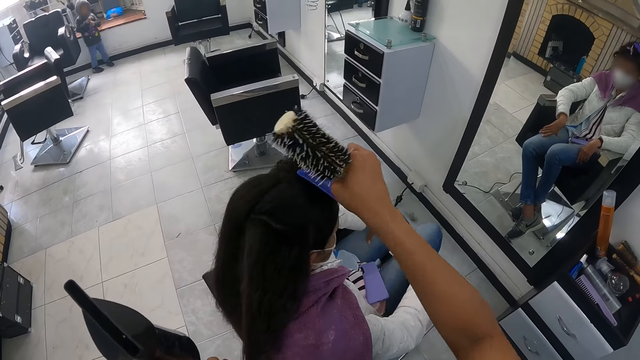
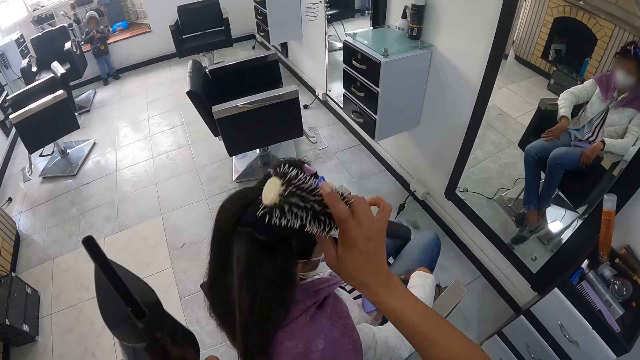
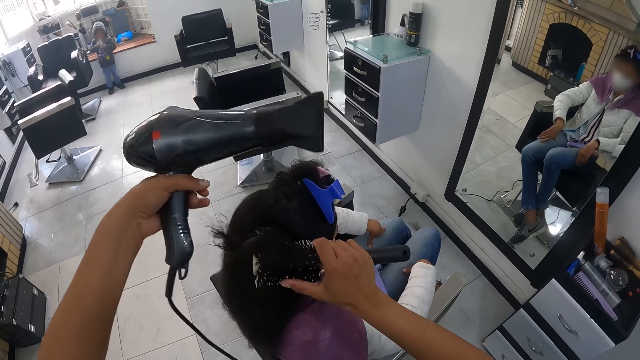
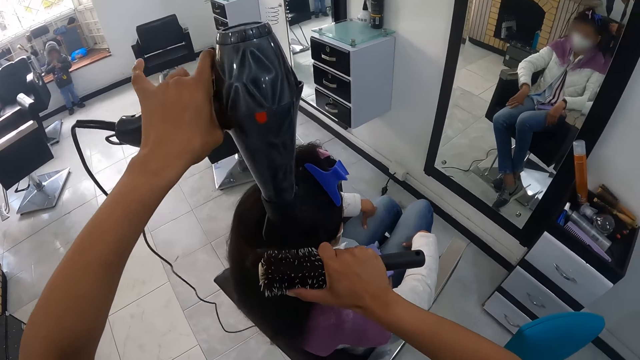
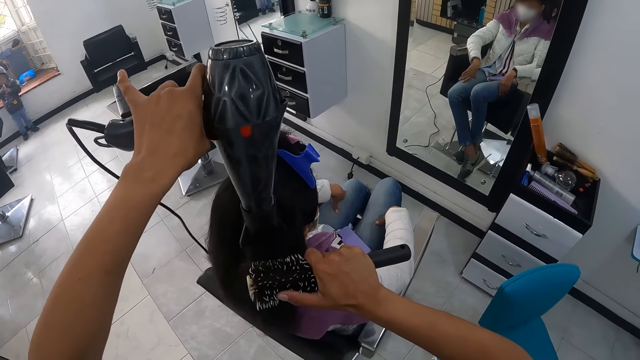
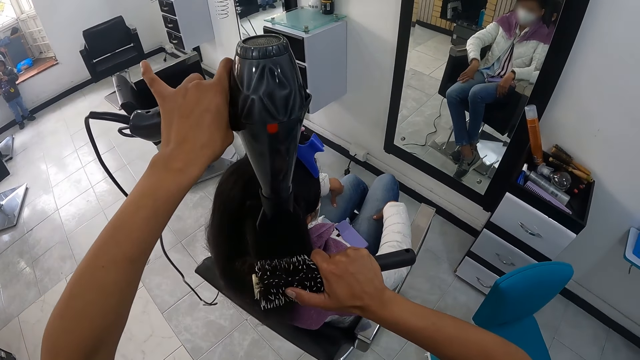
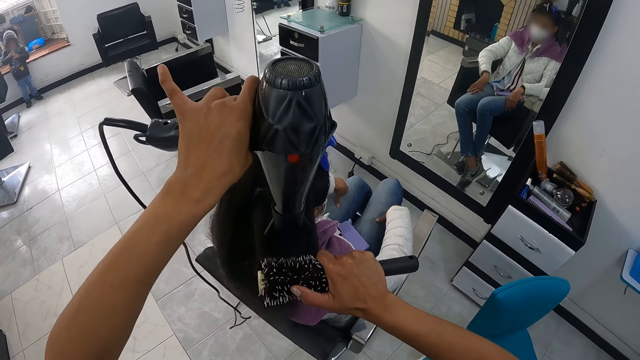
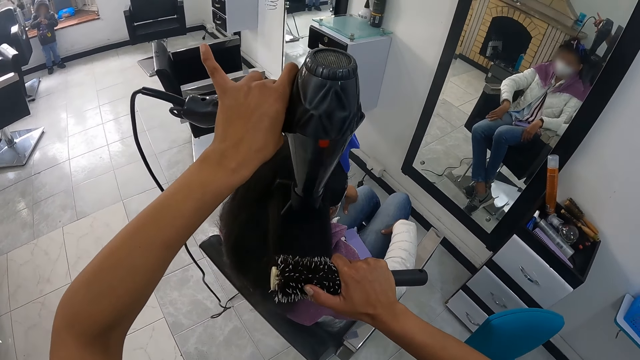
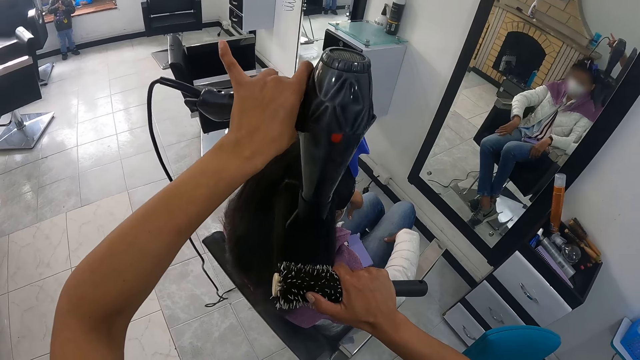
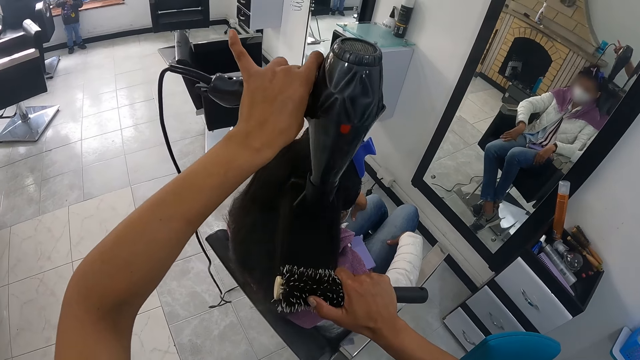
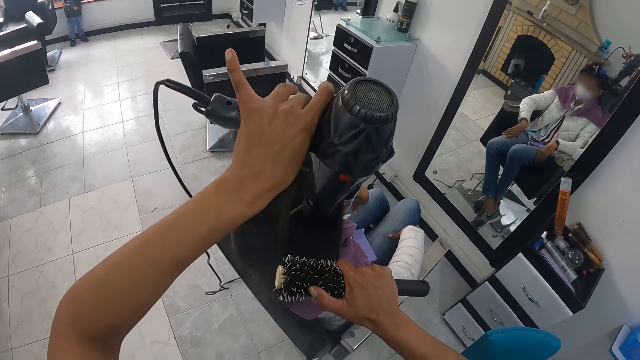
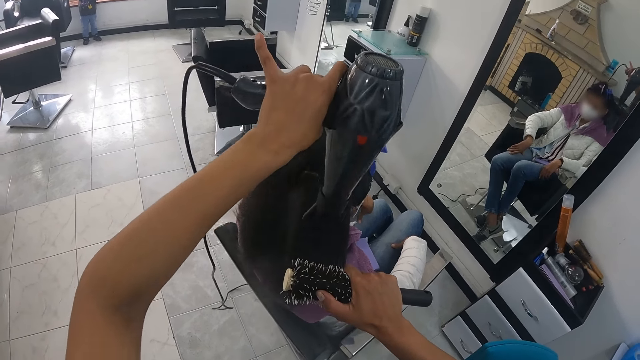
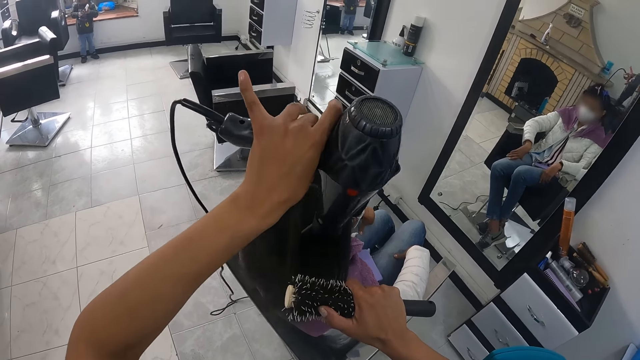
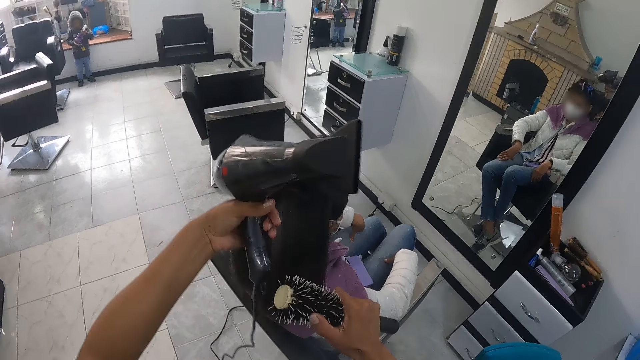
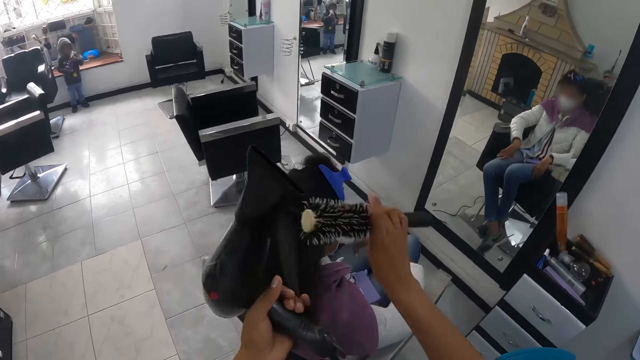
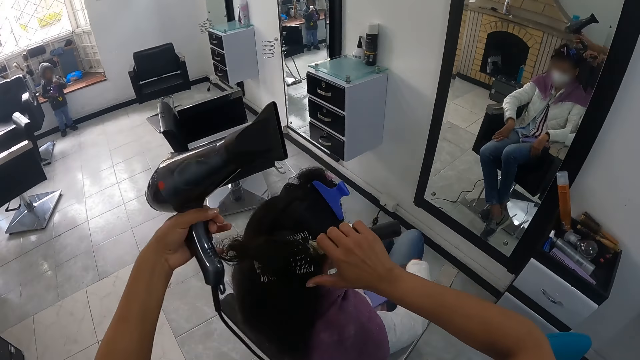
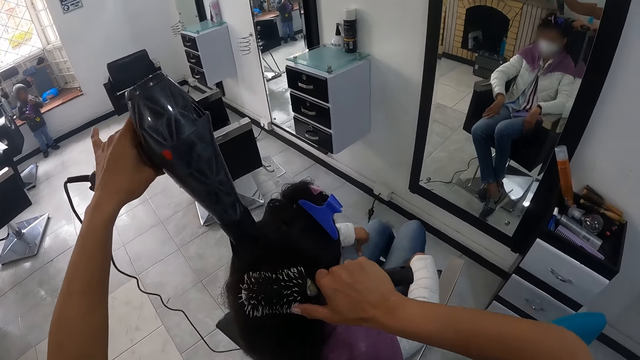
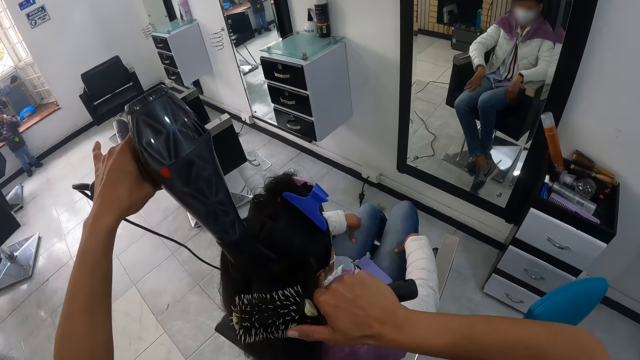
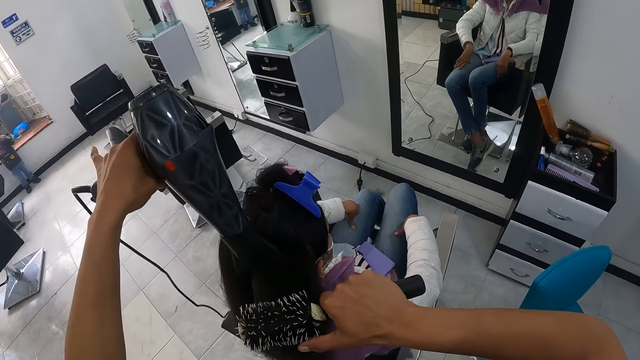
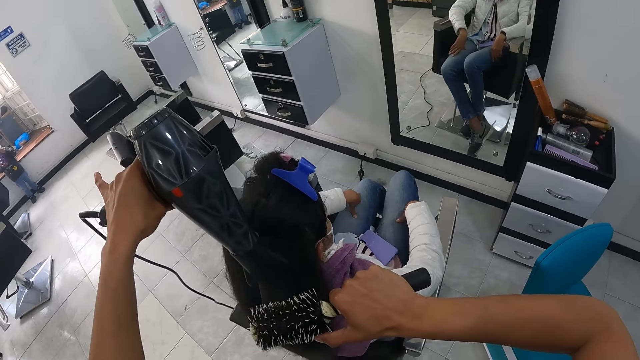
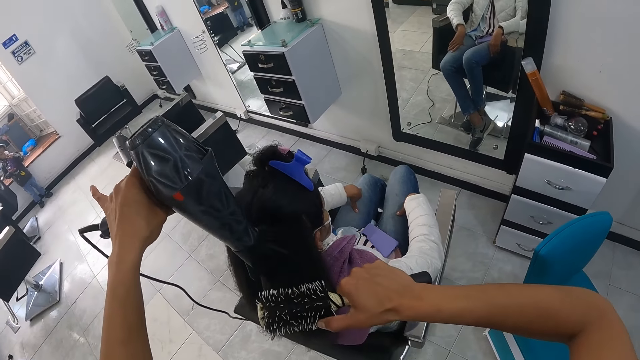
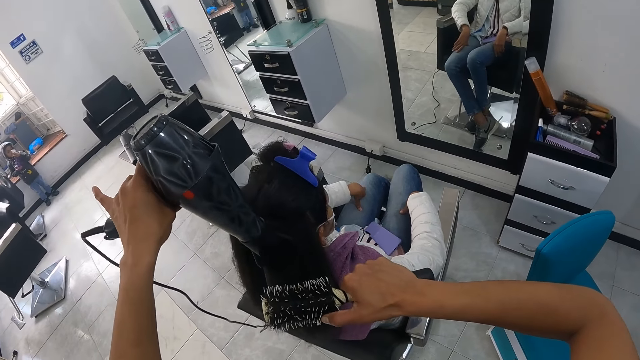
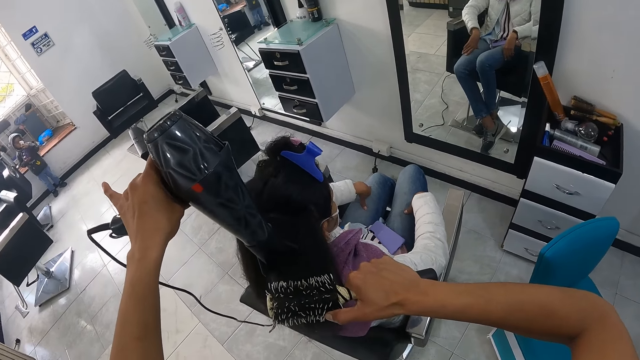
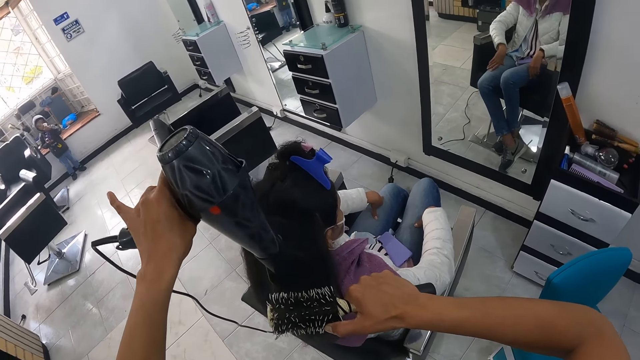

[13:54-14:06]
The camera wearer places the hair clip back in a woman's hair with her right hand. She holds the hair with the clip. She dries the woman's hair with the hair dryer or blow dryer in her left hand. She straightens the woman's hair with the hair brush in her right hand. She twists the hair with a brush. She twists the hair with the brush. She blows the hair with the blow dryer.

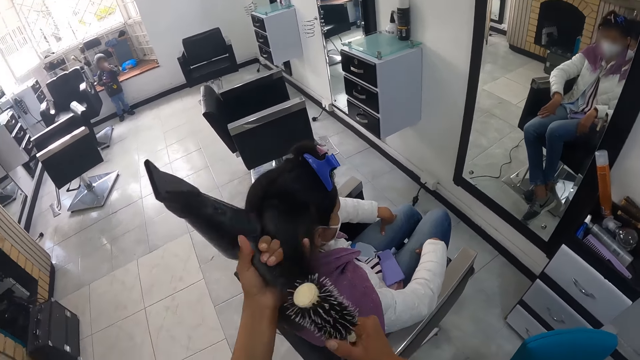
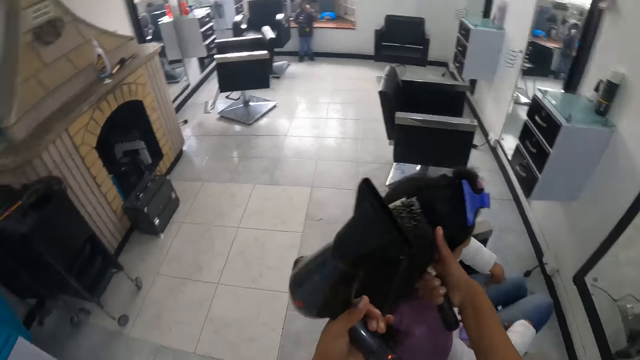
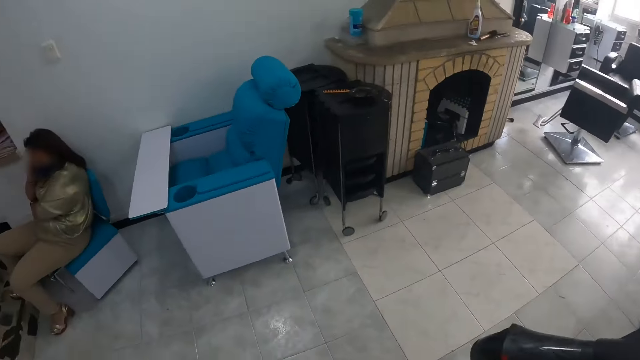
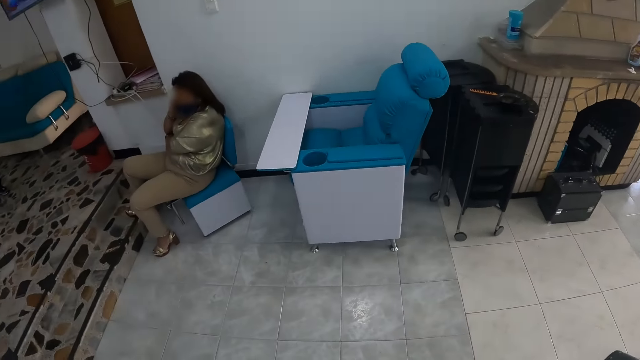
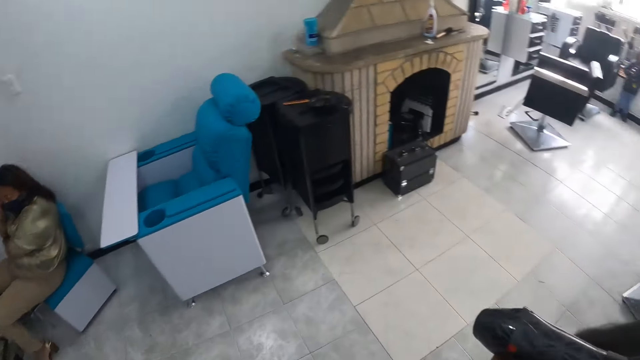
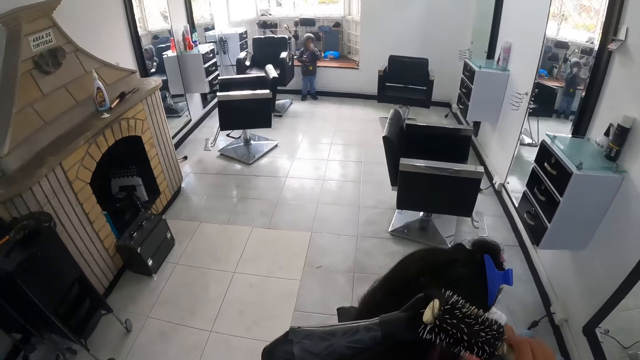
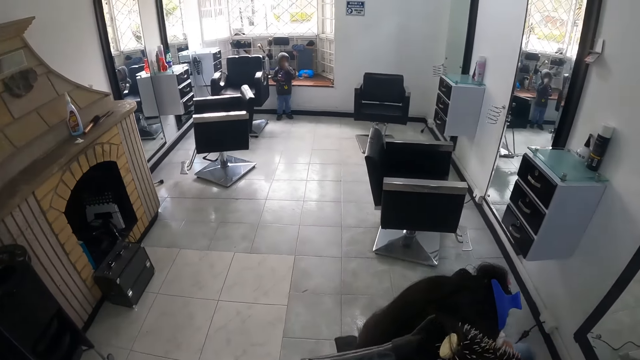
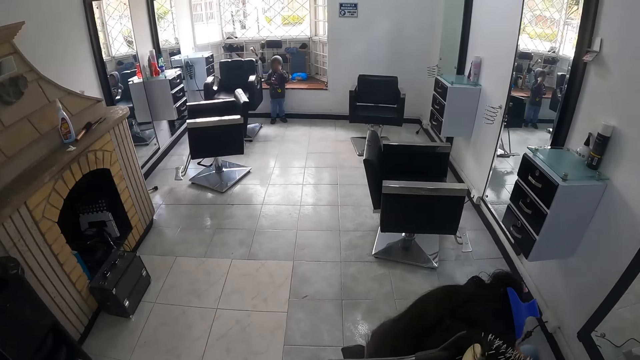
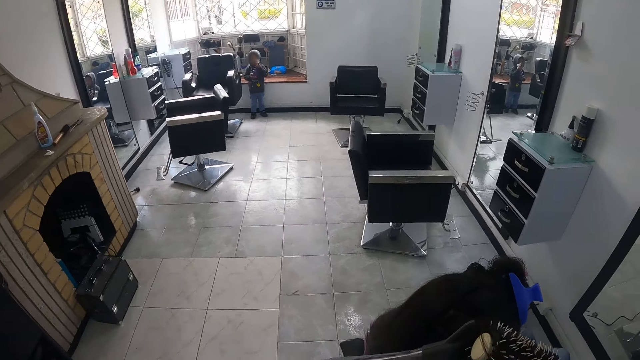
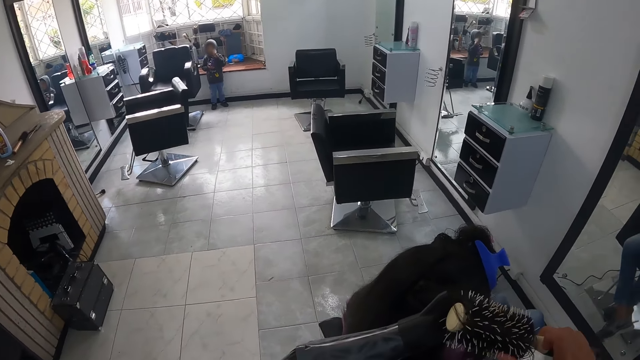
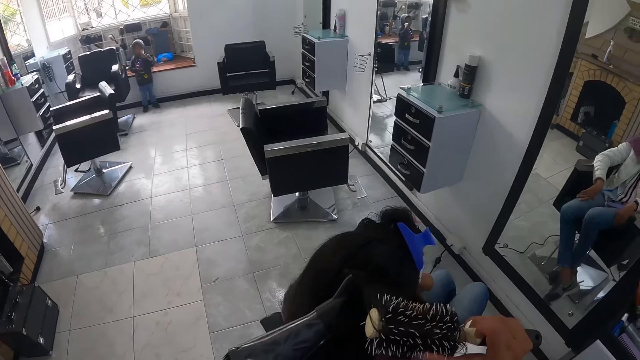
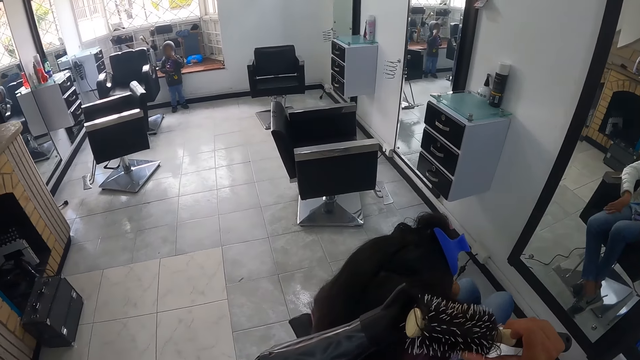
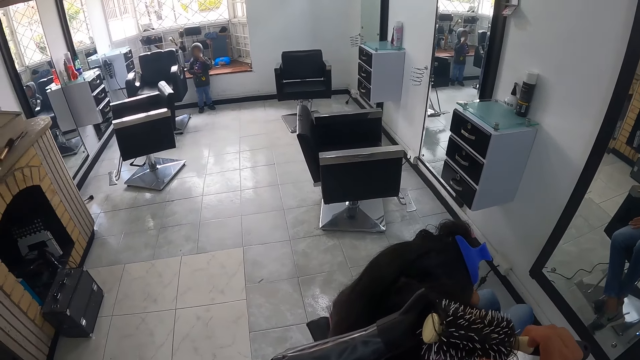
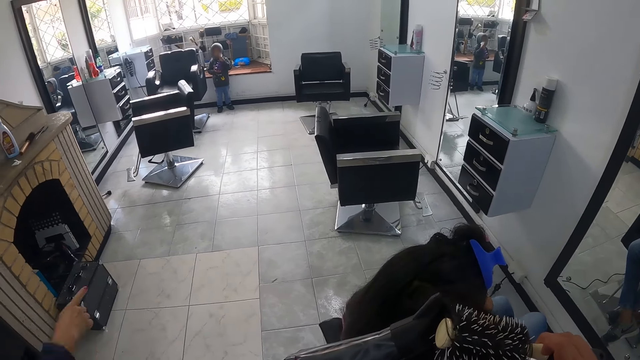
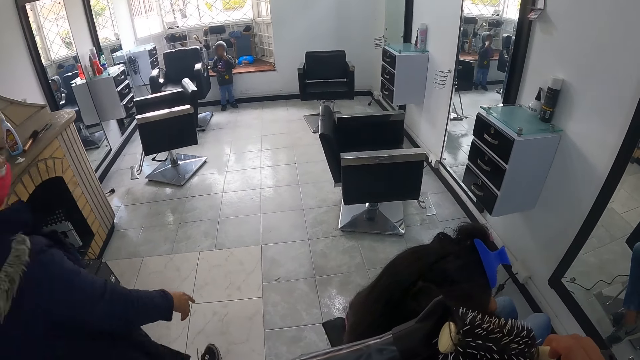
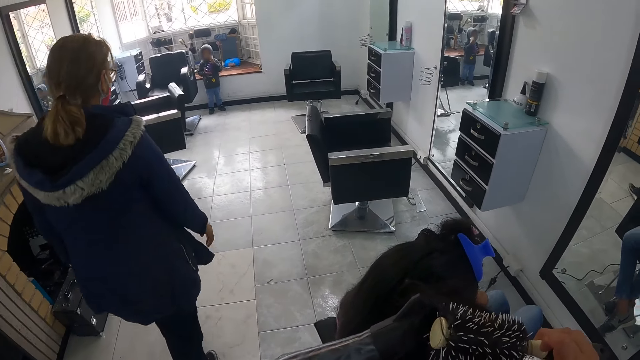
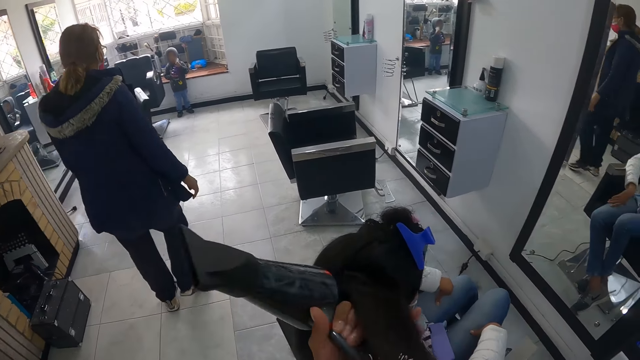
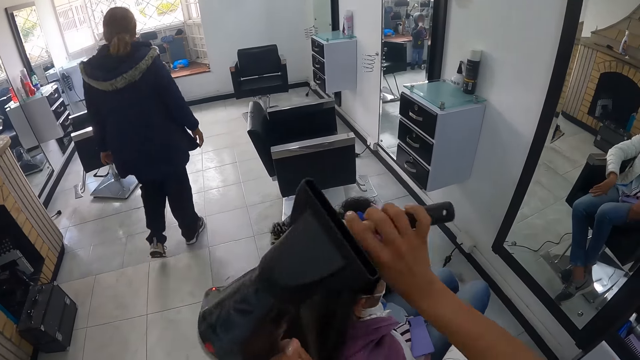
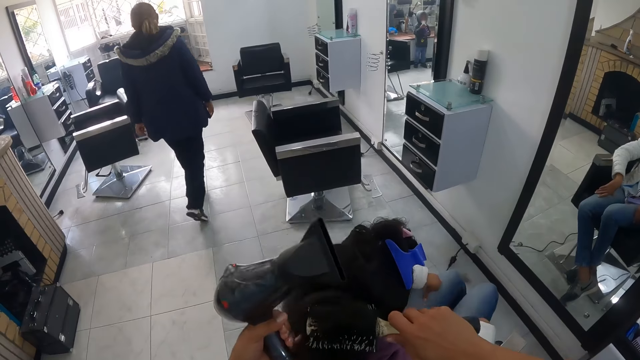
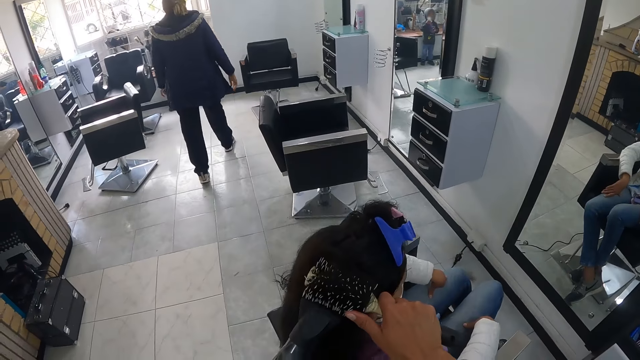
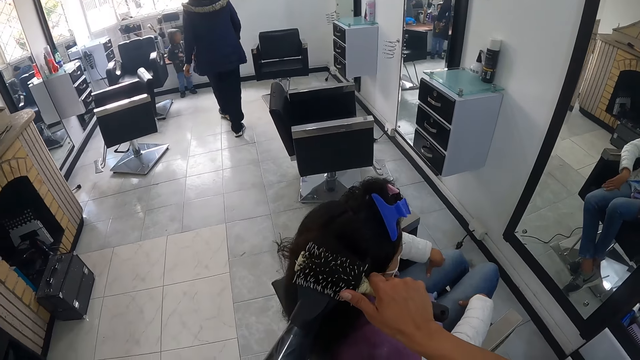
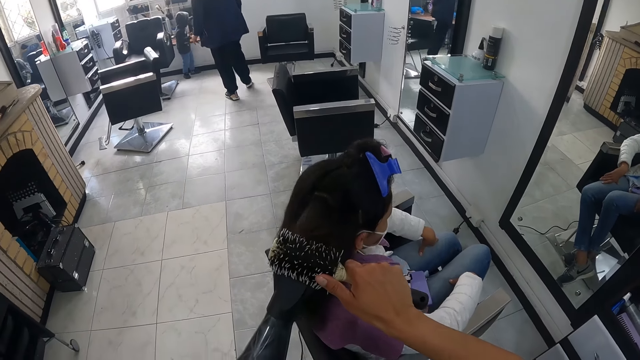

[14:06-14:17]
The camera wearer twists hair with a brush. They blow hair with a blow dryer. A woman walks past the camera wearer. The camera wearer twists hair with the brush.
